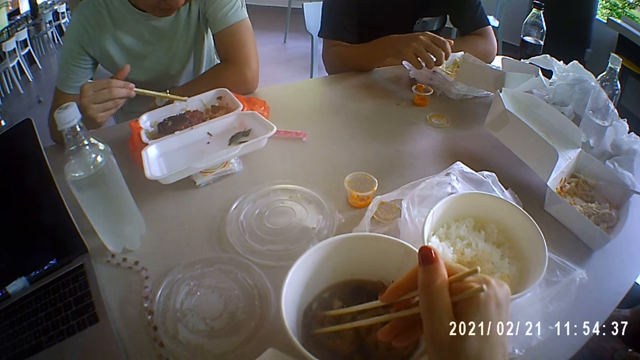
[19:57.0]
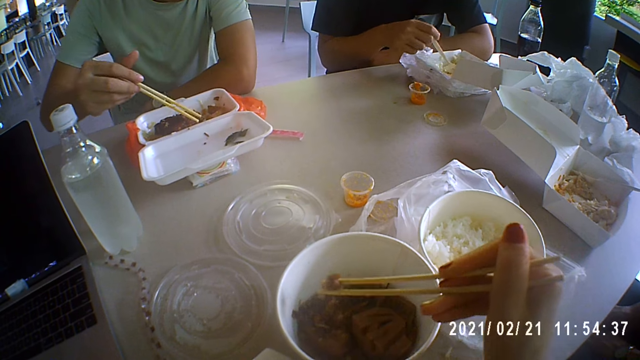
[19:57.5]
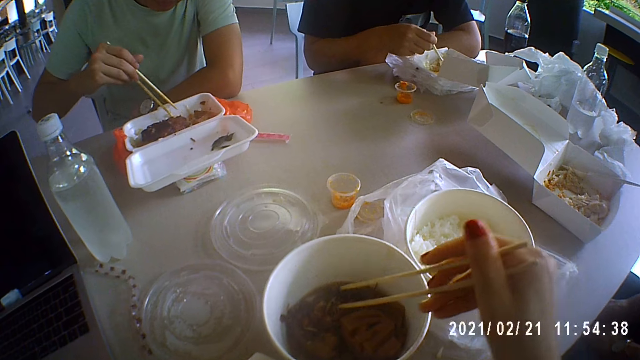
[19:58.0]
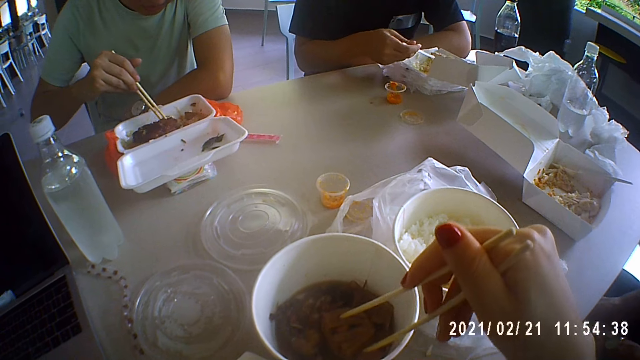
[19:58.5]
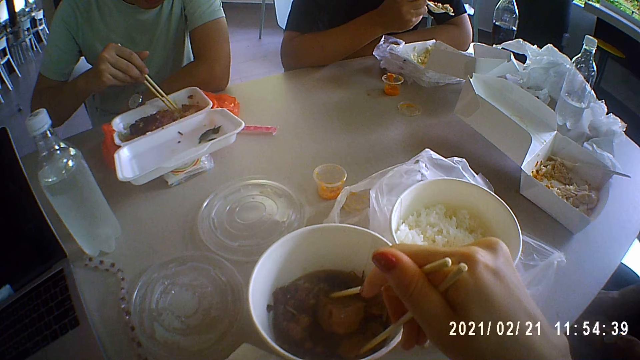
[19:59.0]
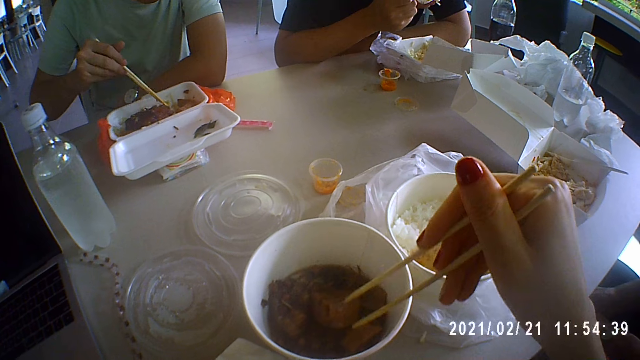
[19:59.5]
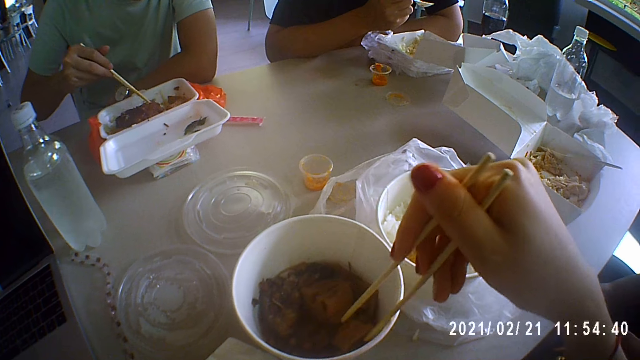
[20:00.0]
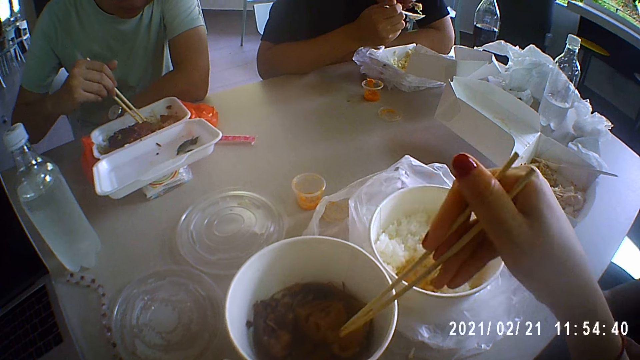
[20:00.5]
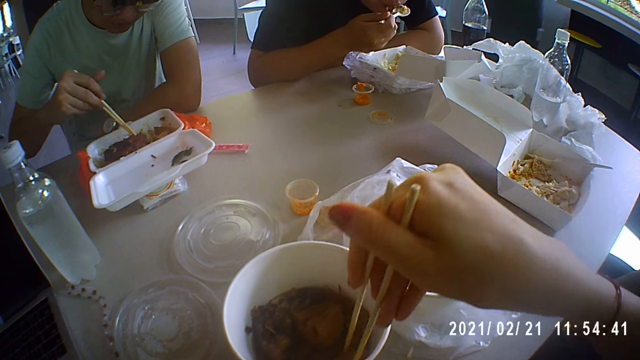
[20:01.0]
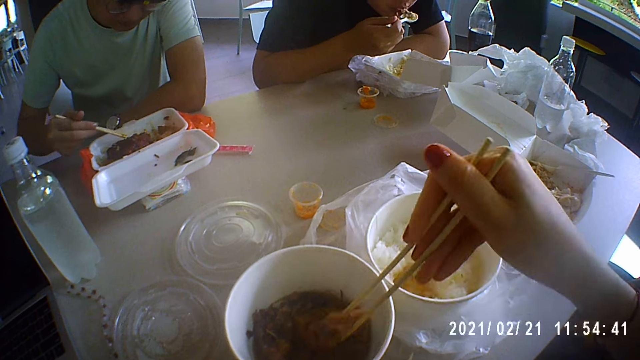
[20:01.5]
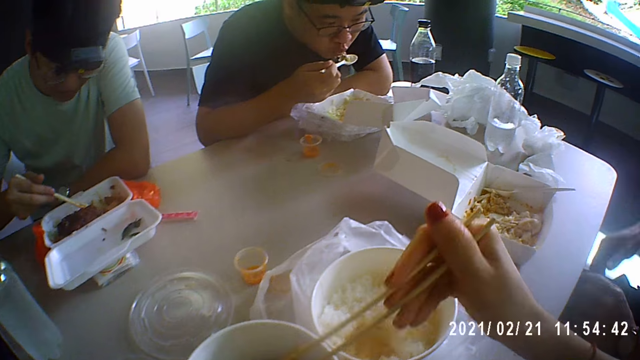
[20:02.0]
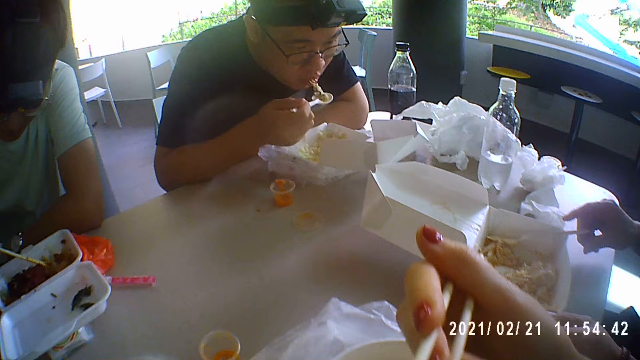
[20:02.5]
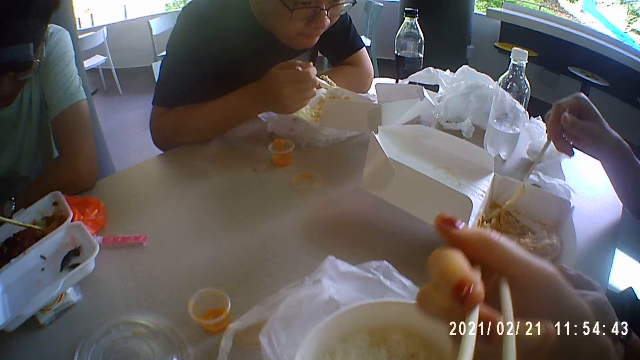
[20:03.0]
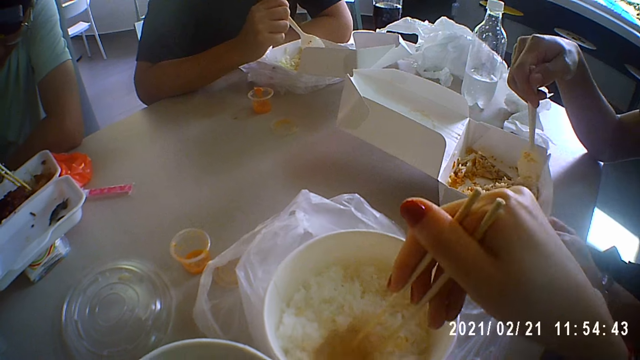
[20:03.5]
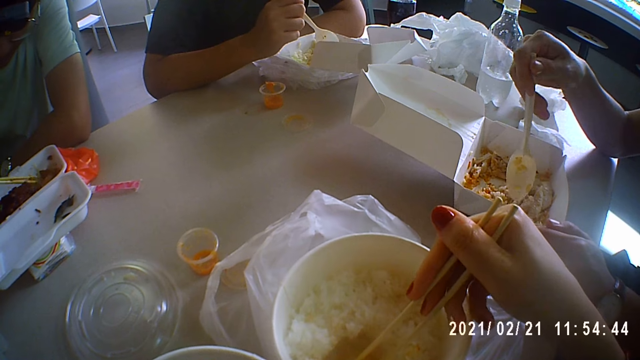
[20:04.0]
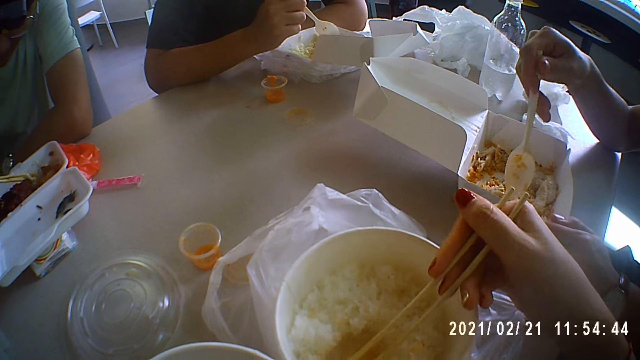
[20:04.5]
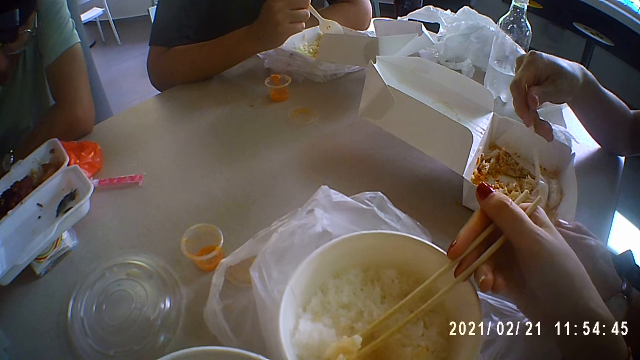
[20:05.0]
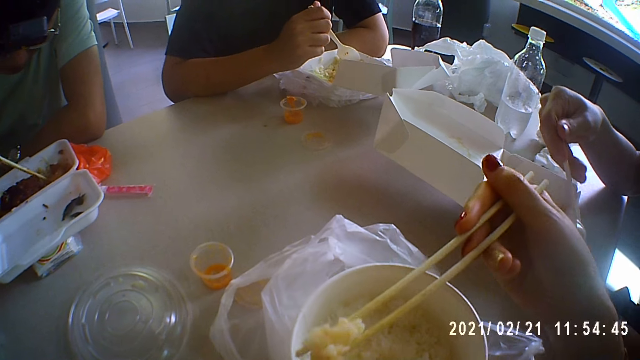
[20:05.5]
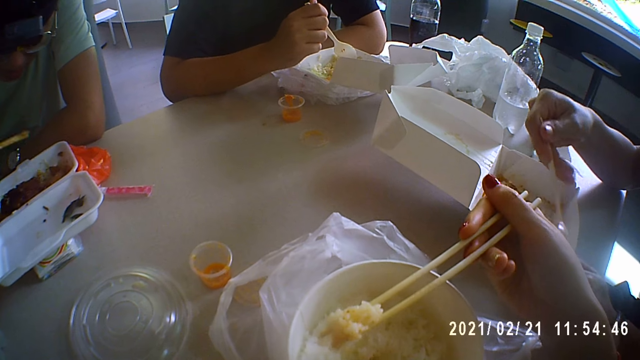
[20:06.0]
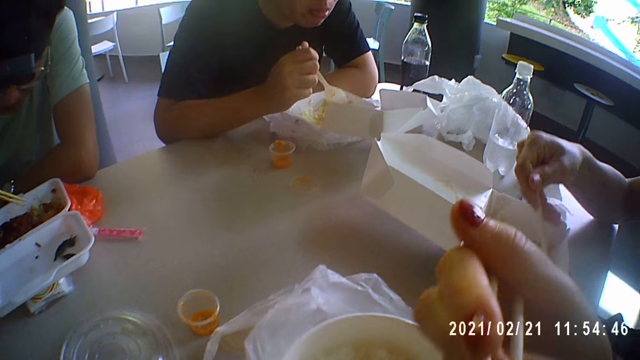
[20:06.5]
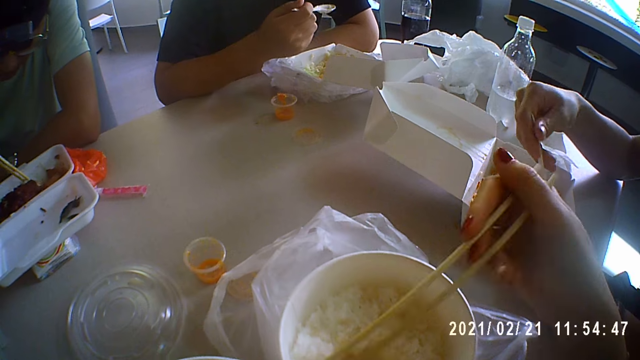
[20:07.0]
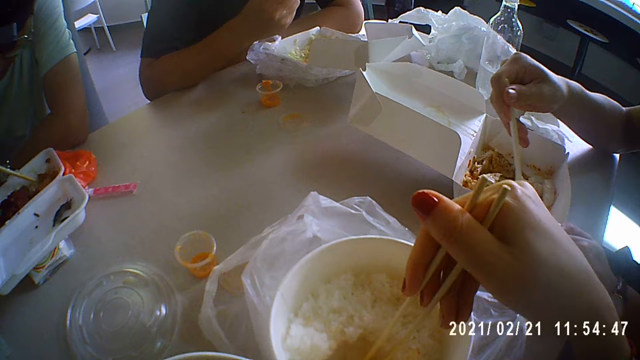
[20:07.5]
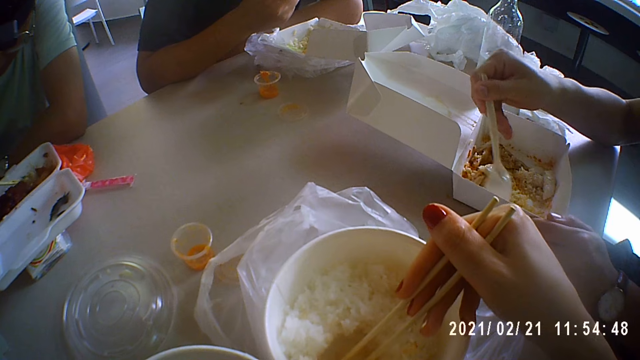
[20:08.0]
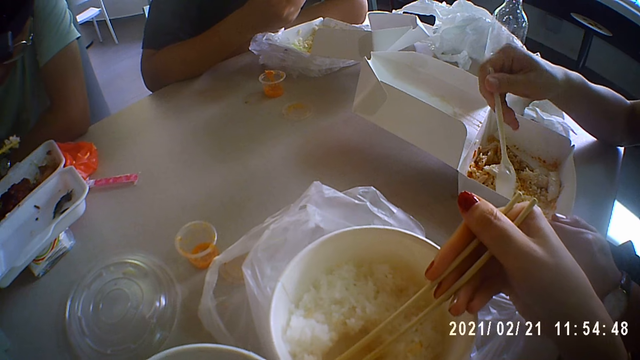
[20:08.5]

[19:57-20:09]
A man eats the food. Another man eats the food. The camera wearer eats the food.

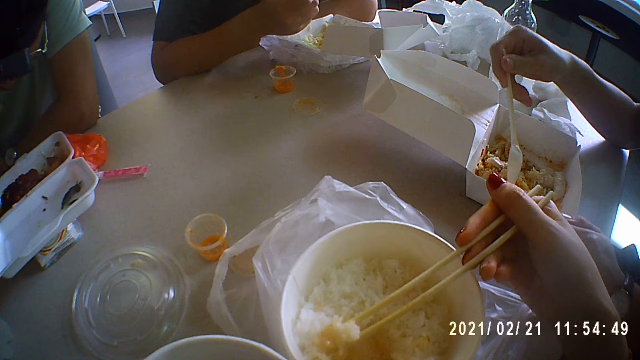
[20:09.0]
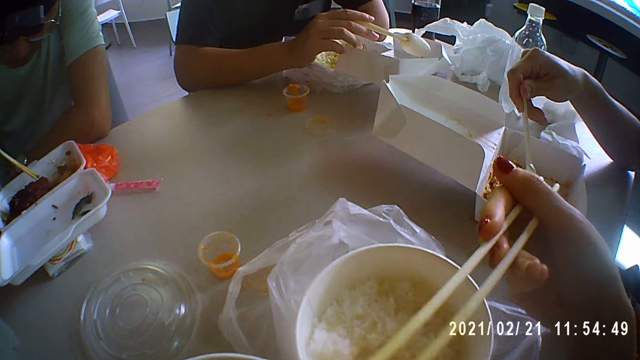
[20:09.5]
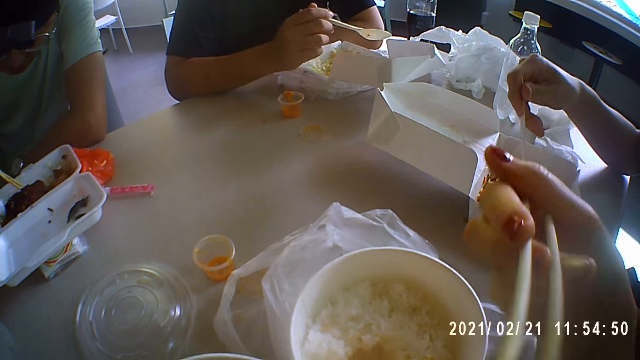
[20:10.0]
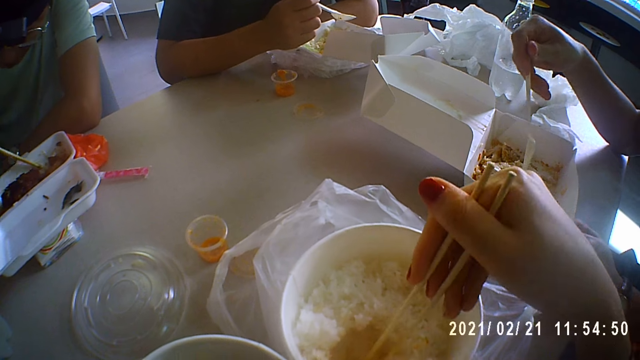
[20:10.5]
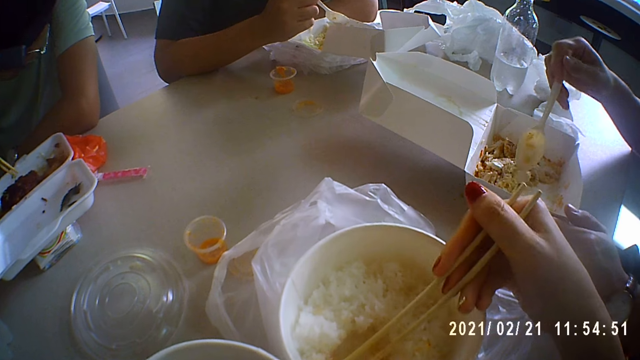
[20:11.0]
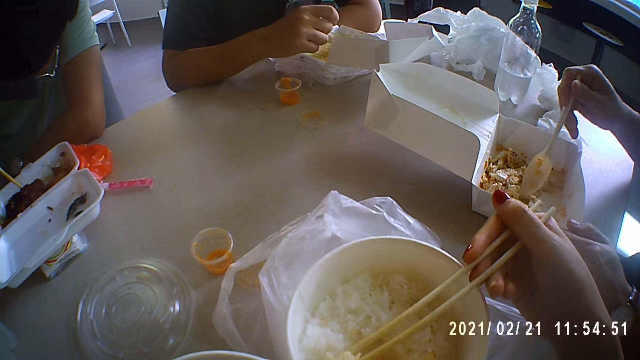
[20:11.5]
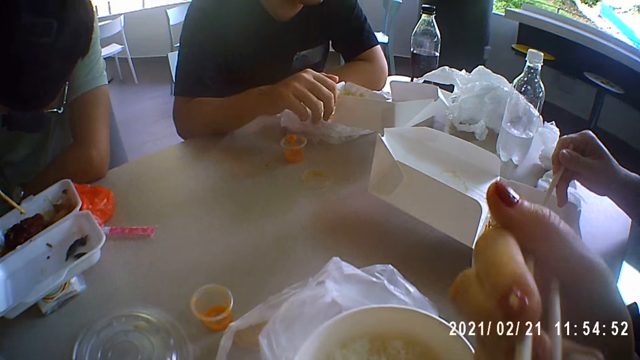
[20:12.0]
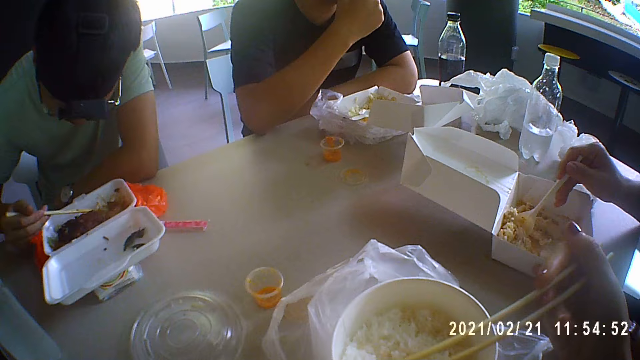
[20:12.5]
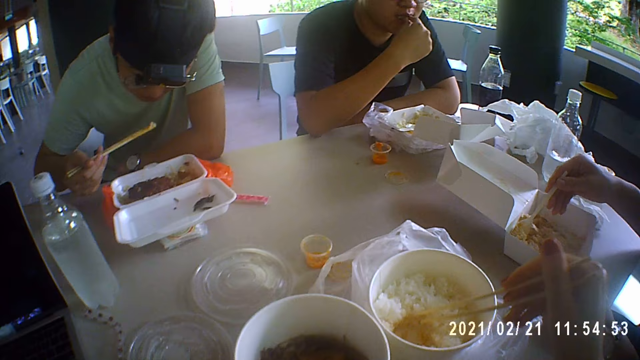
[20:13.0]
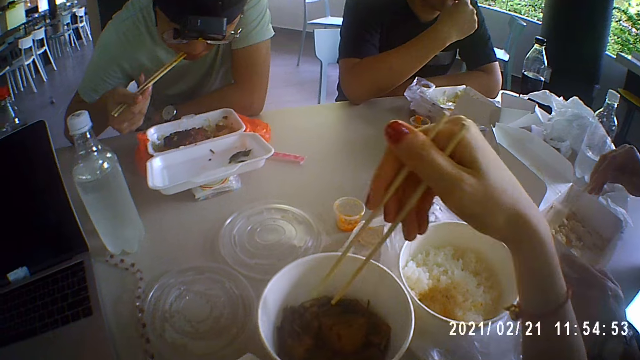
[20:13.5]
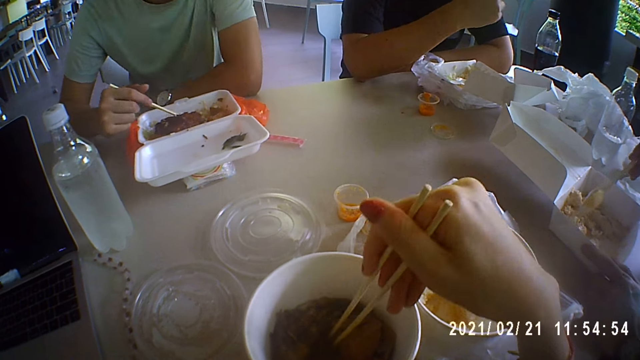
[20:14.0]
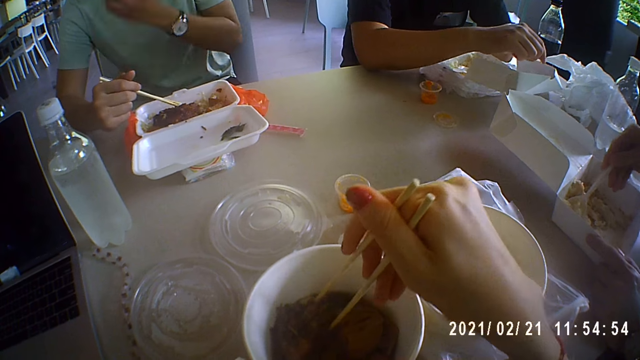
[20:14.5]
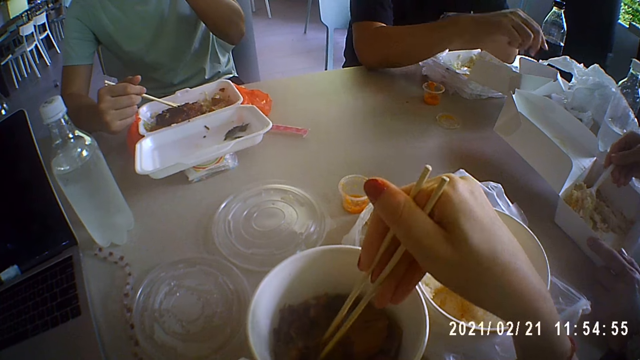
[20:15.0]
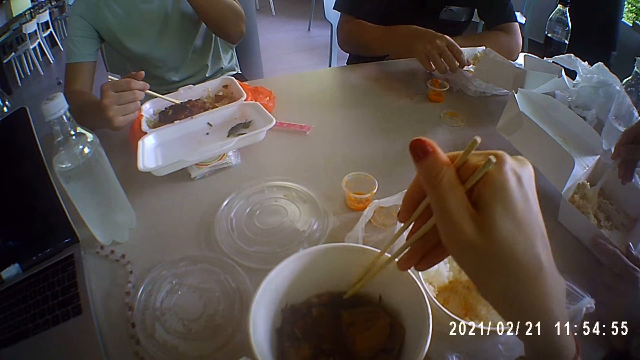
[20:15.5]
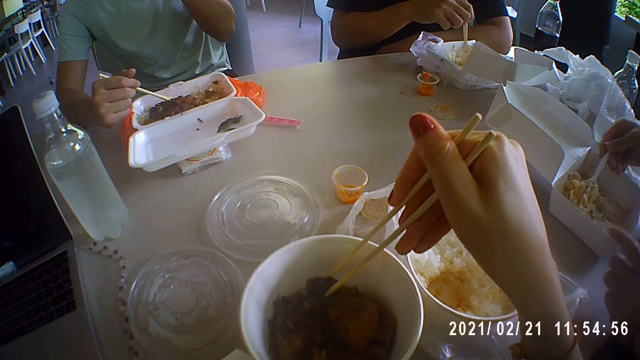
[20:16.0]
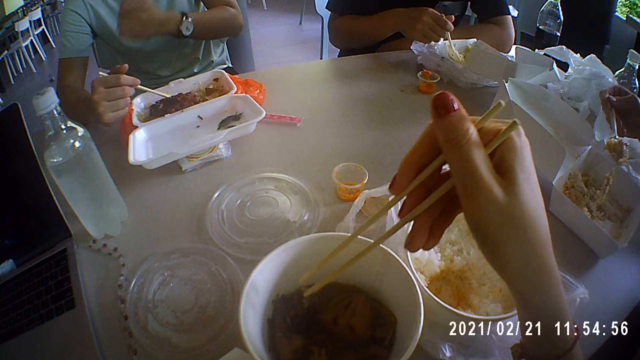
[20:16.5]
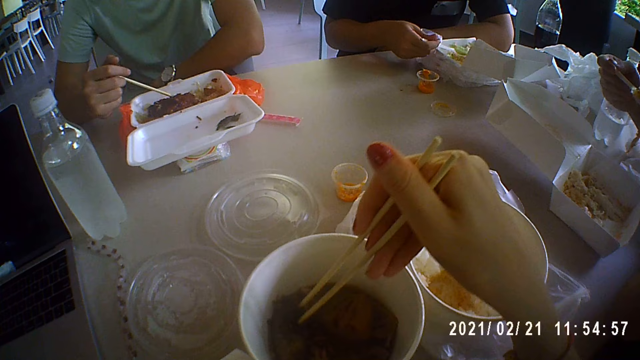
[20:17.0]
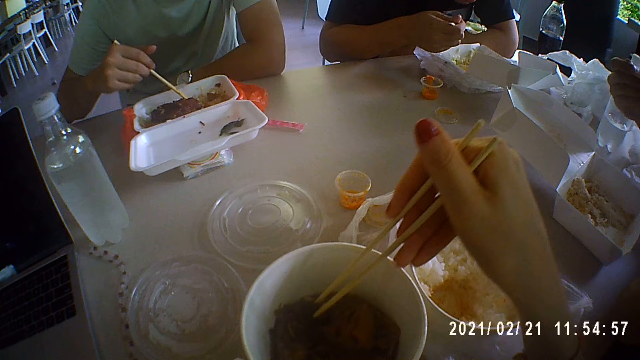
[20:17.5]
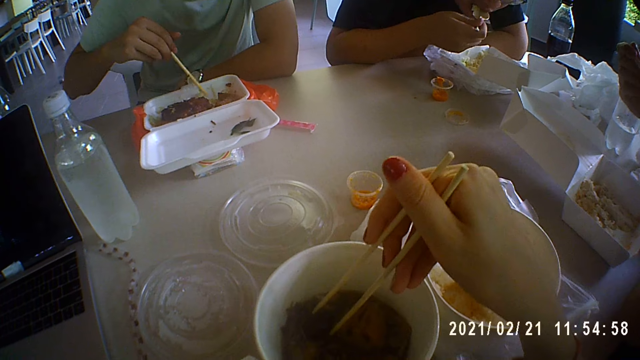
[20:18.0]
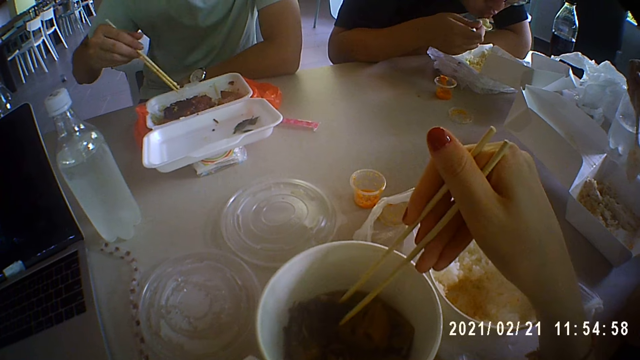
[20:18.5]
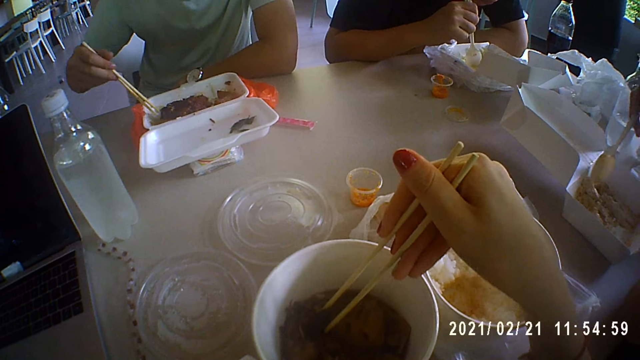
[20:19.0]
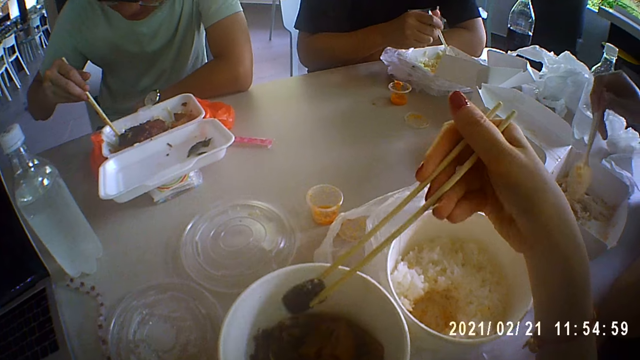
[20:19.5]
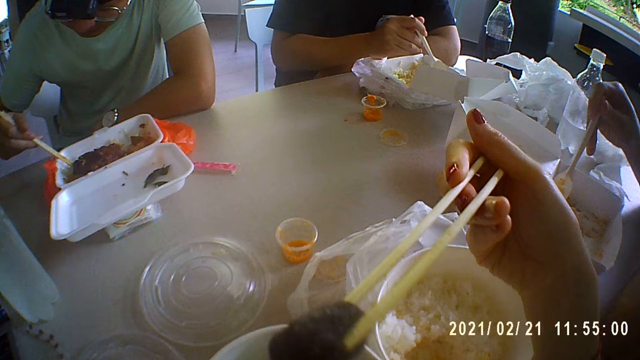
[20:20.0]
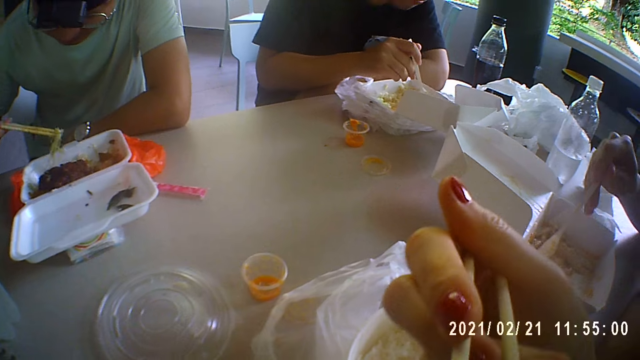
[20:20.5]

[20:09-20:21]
A man eats the food.
